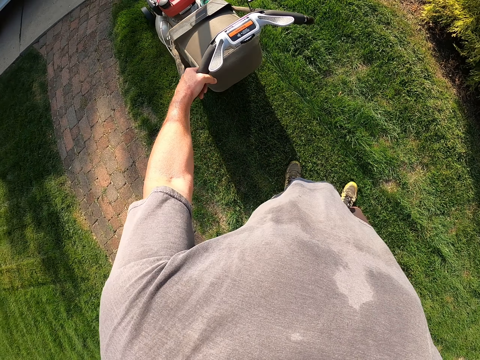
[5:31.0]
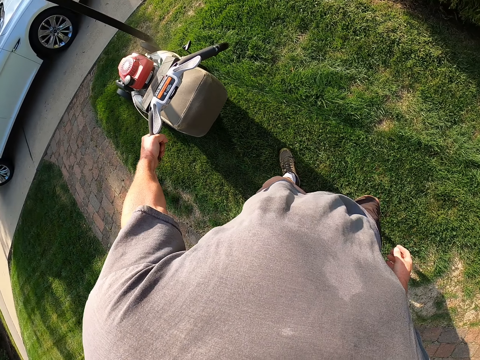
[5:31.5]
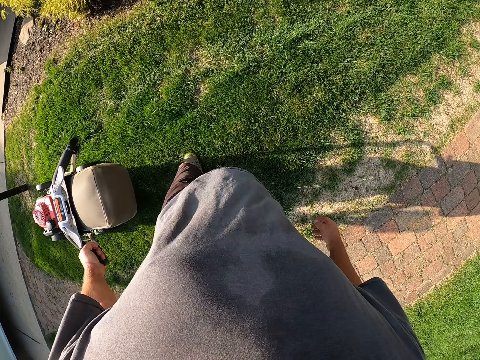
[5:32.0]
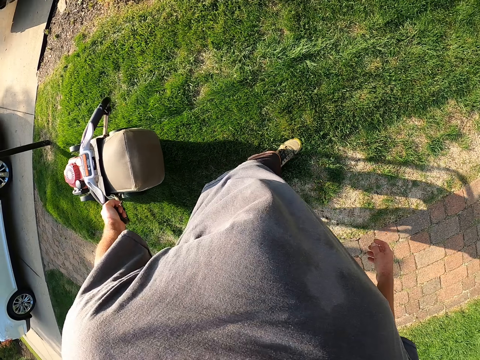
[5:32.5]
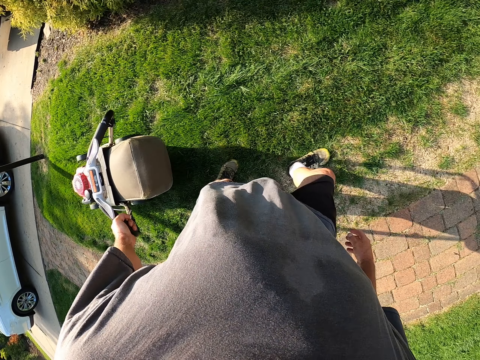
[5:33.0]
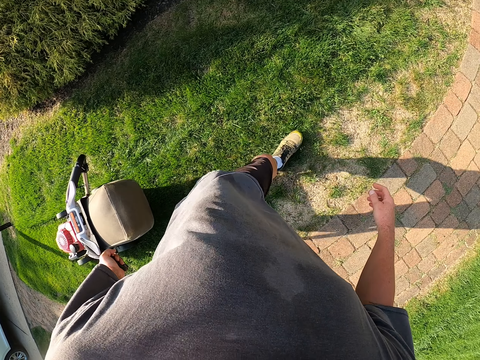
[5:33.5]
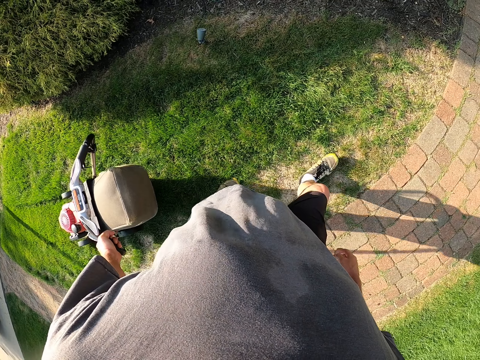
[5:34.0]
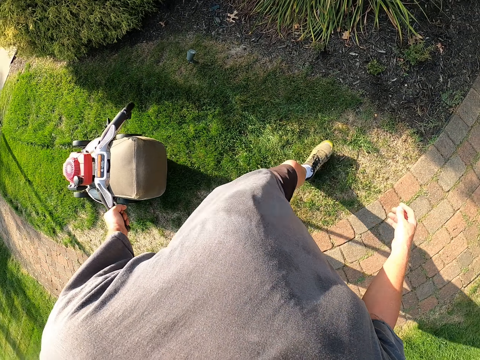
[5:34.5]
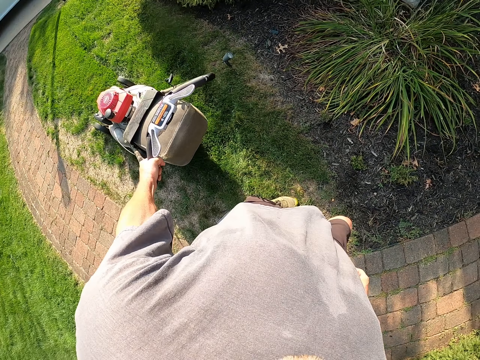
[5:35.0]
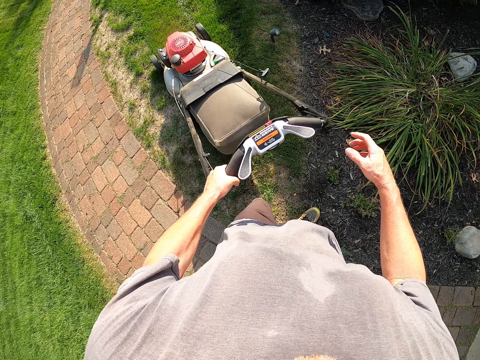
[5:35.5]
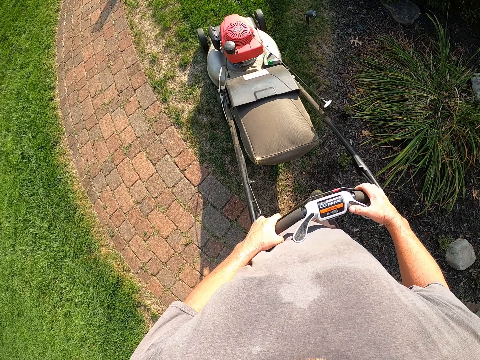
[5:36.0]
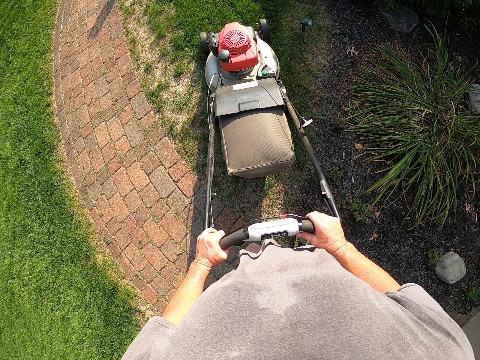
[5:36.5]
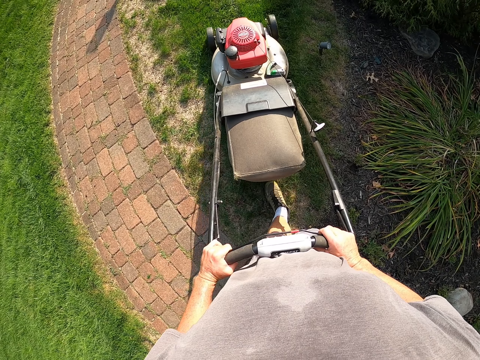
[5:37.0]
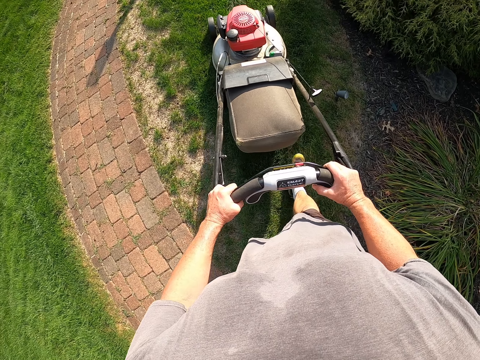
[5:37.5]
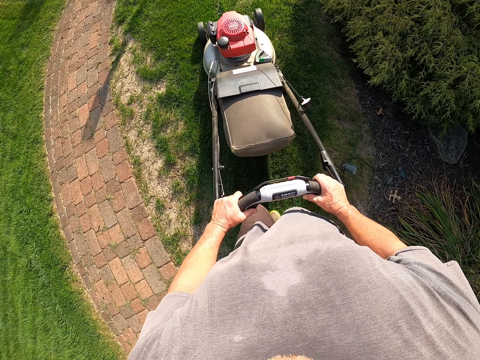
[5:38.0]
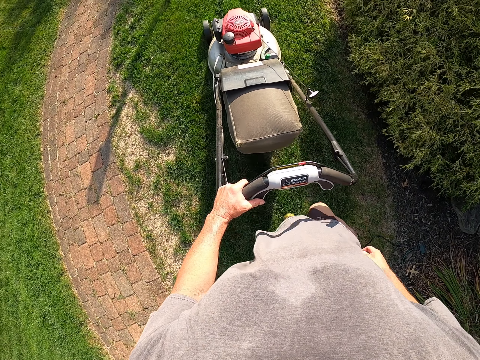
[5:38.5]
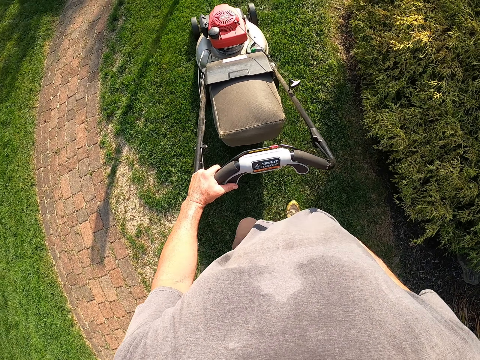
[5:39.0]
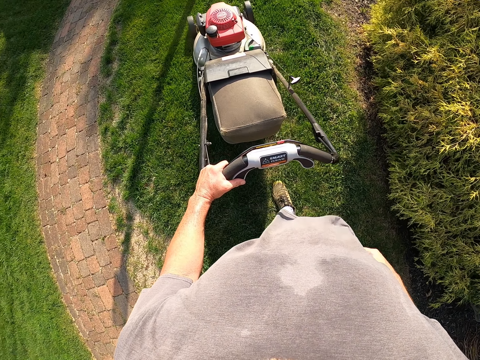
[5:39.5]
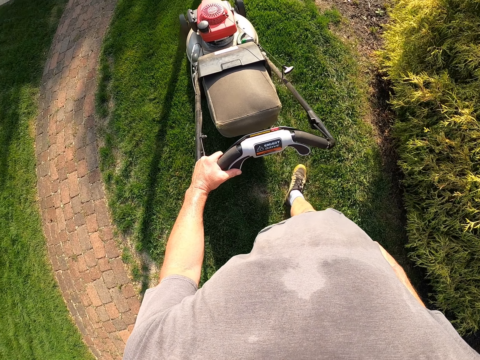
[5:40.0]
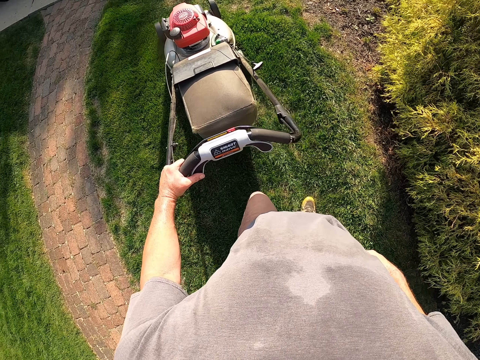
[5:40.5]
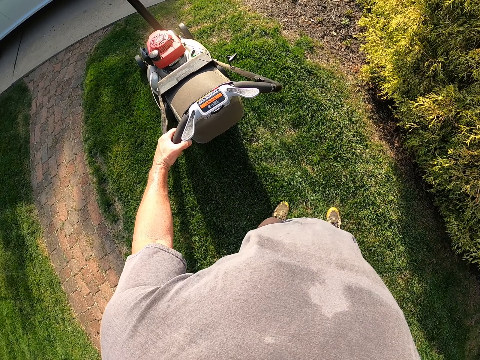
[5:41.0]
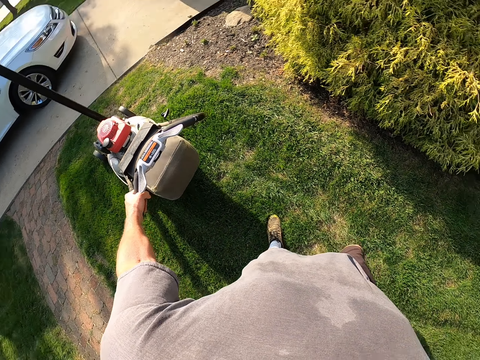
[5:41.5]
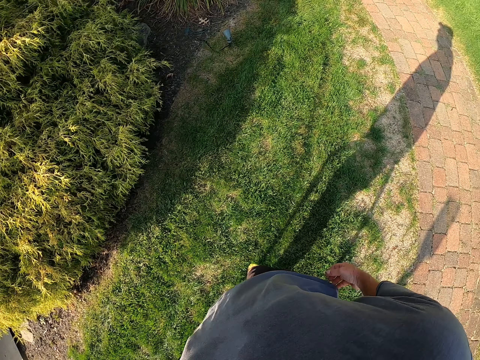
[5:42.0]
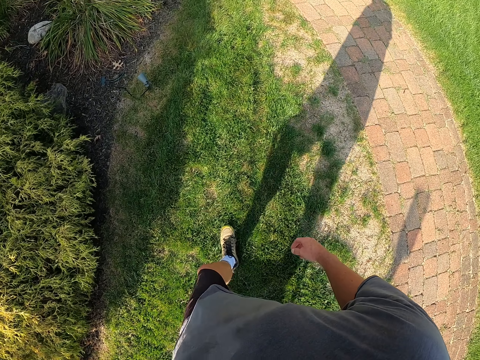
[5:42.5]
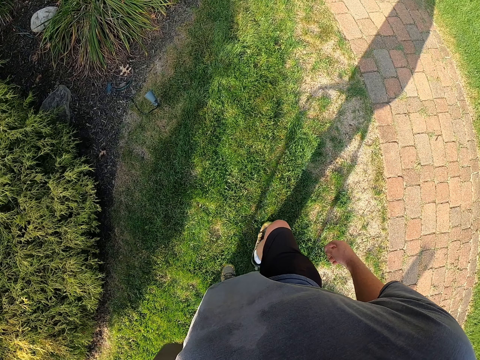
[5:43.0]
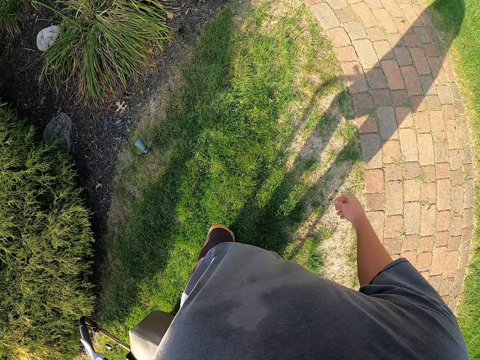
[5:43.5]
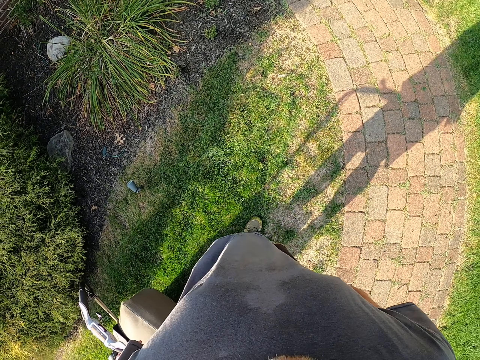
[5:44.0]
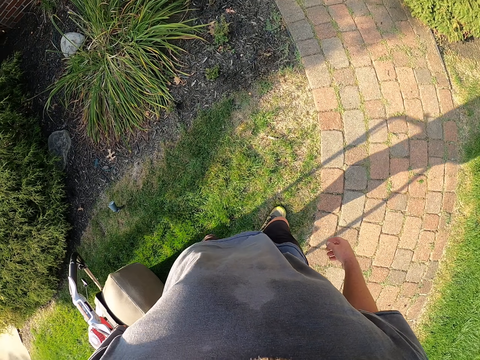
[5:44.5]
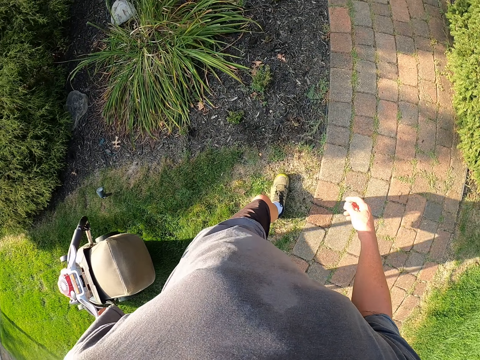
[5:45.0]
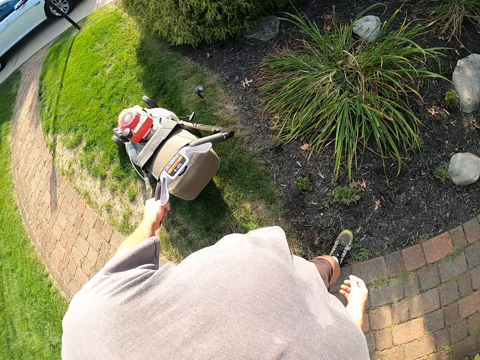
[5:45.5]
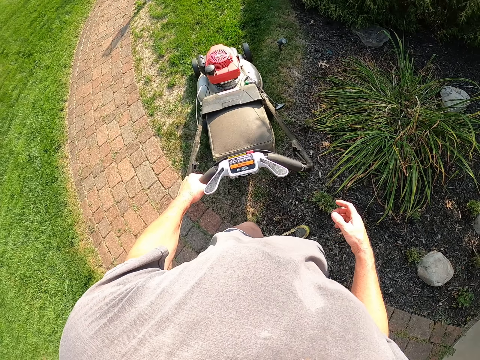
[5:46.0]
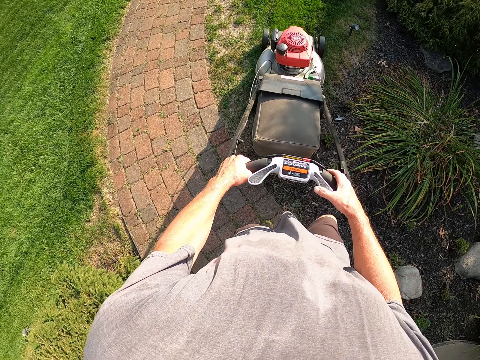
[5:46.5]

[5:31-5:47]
The camera wearer puts the lawnmower. They cut the grass with the lawnmower. They put the lawnmower.

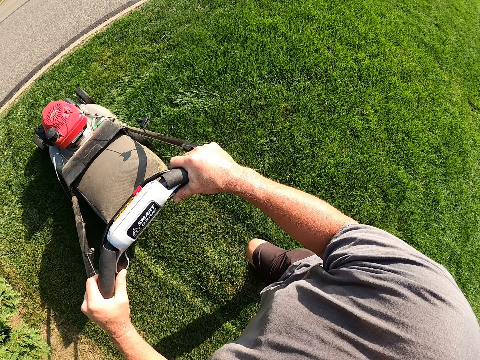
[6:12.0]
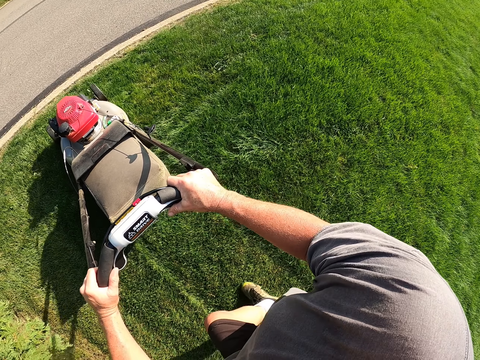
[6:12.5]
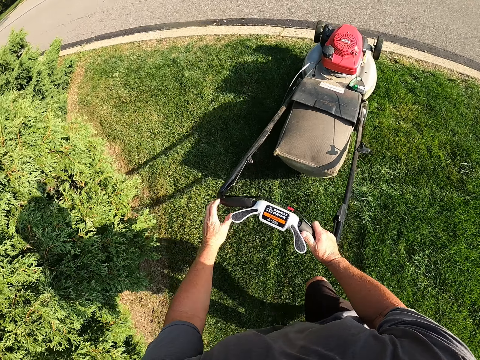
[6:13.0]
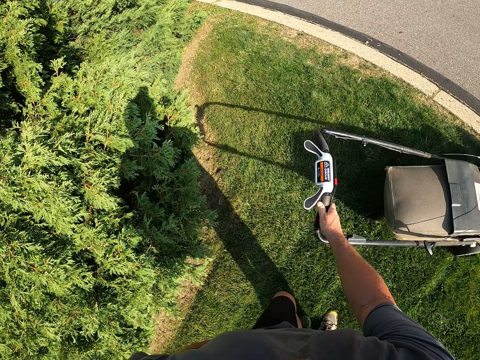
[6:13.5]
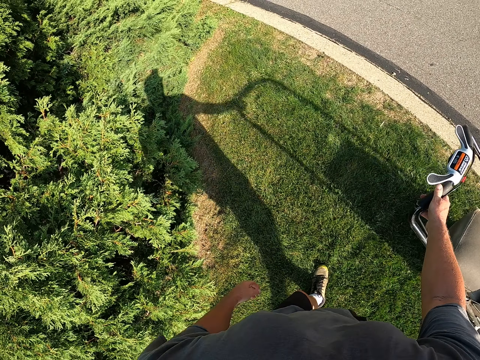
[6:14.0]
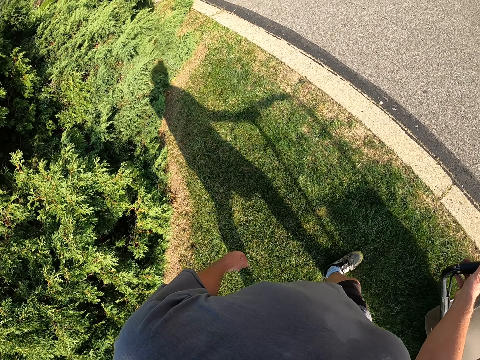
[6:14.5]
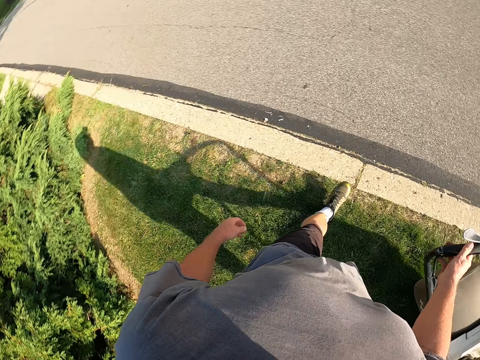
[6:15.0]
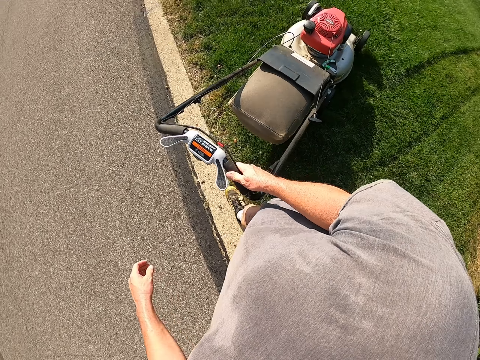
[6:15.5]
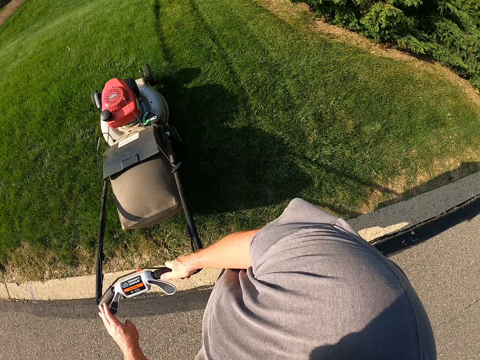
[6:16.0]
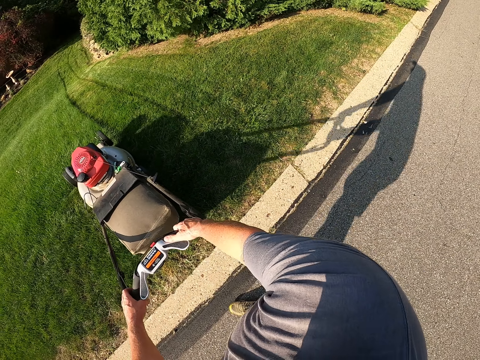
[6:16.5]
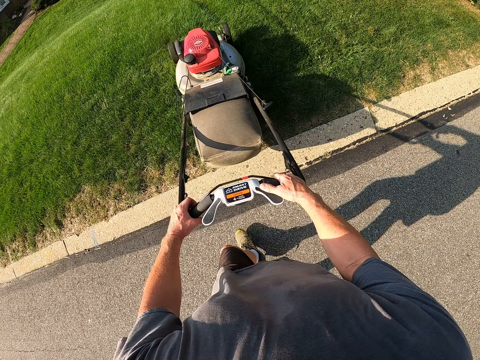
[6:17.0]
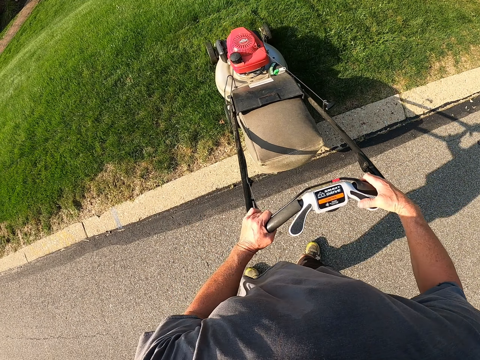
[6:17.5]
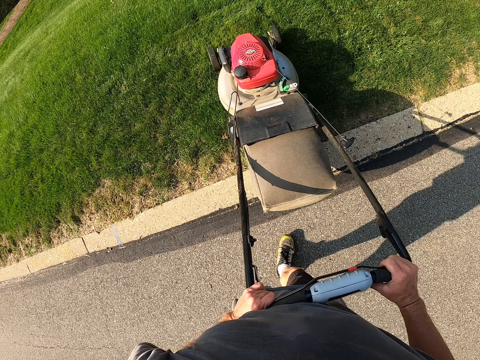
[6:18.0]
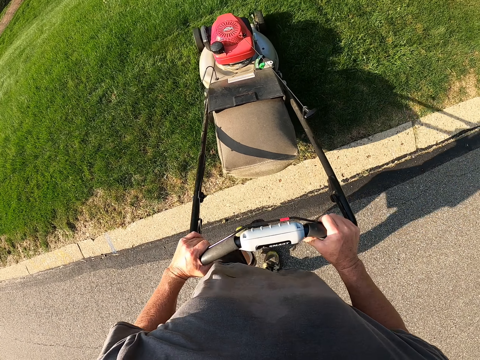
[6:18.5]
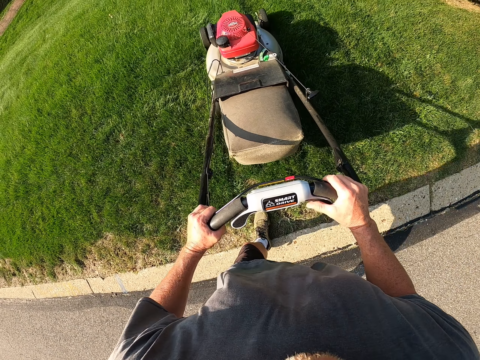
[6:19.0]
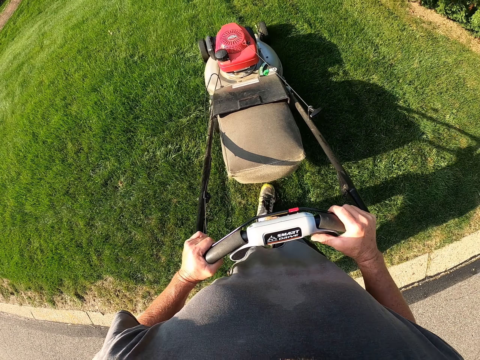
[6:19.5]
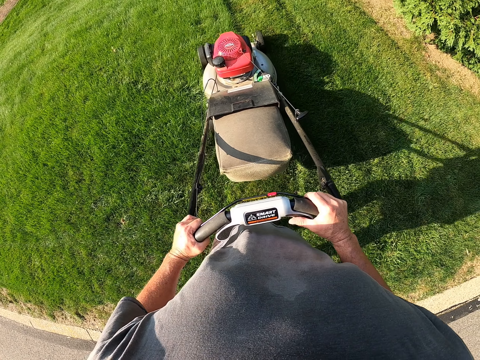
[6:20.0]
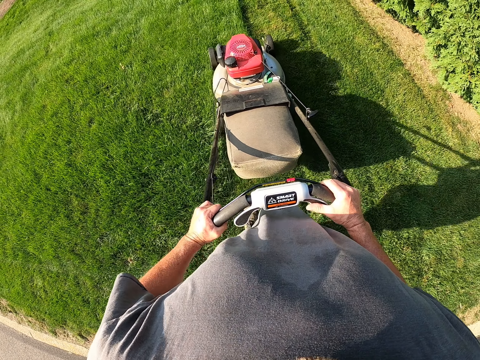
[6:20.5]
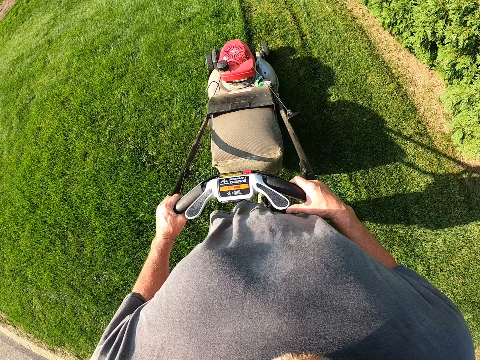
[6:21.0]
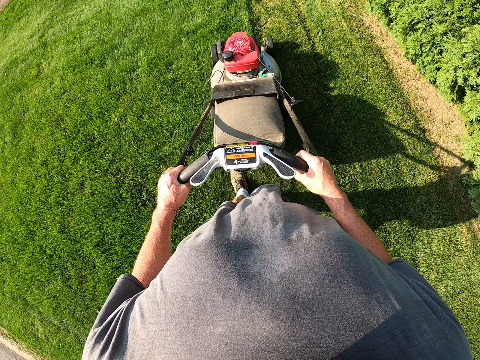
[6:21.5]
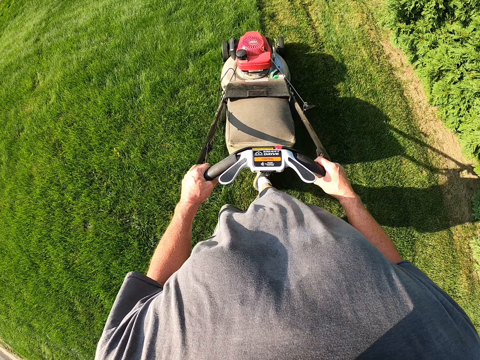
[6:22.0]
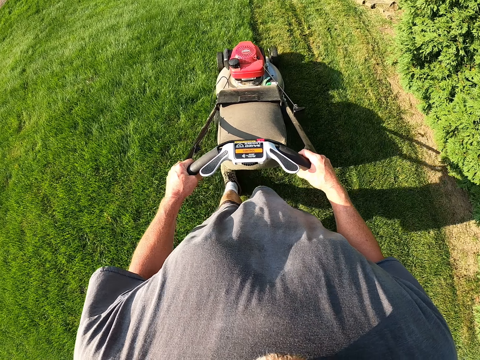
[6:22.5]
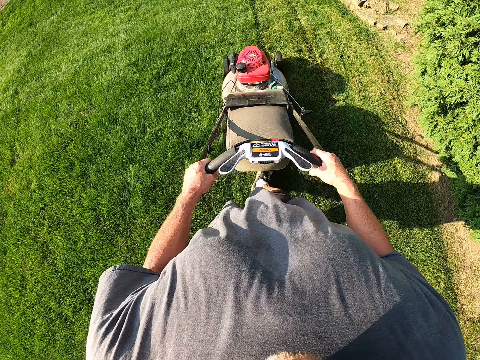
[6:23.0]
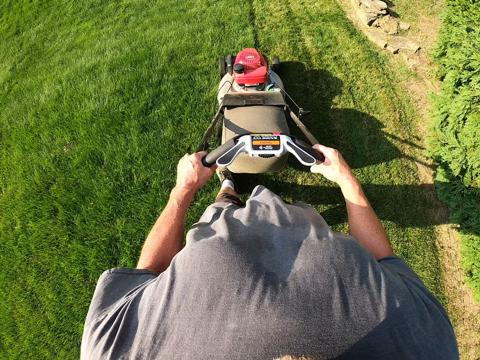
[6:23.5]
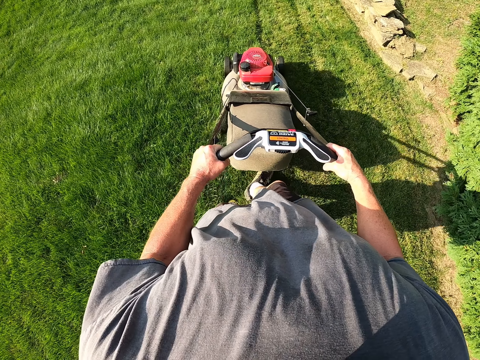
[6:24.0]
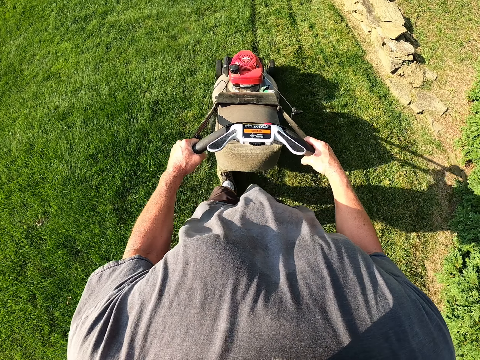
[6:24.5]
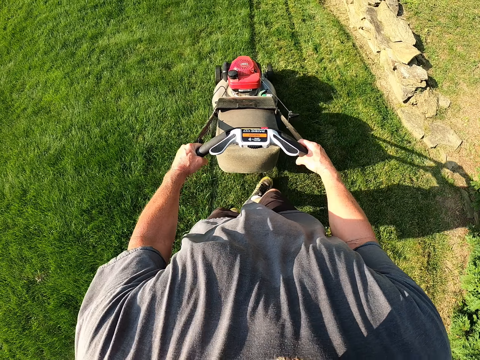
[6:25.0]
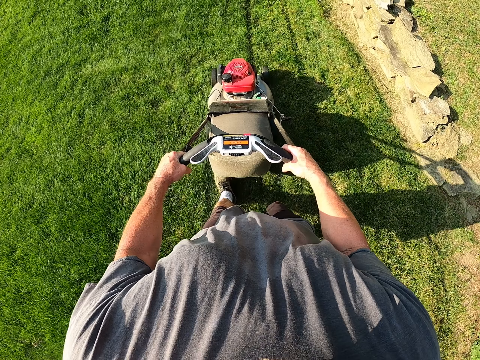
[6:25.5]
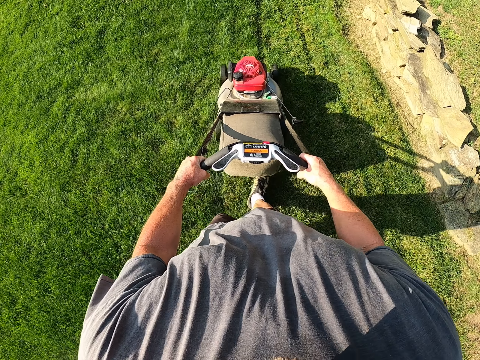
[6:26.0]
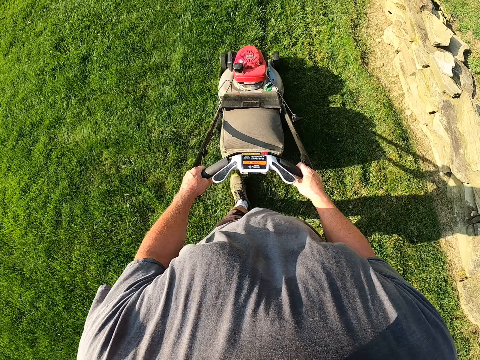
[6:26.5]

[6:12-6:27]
The camera wearer turns the lawnmower. They cut the grass with the lawnmower.
